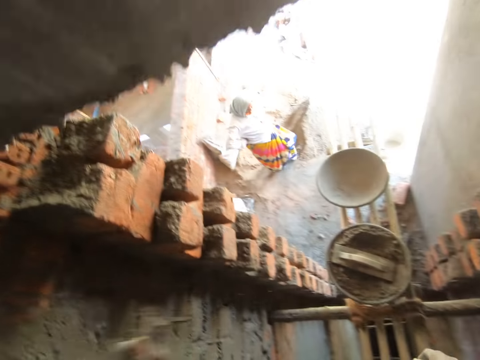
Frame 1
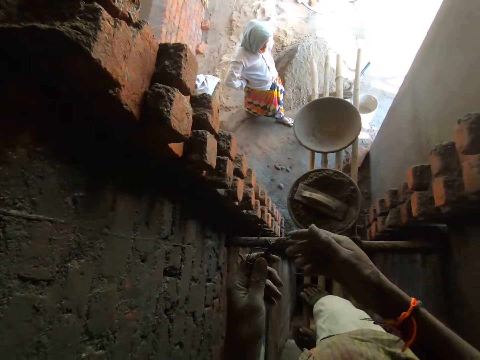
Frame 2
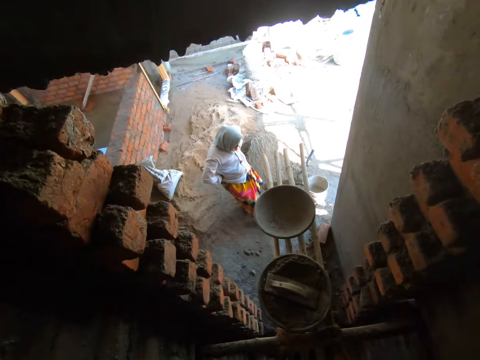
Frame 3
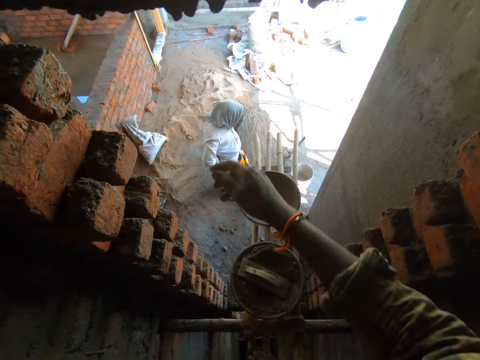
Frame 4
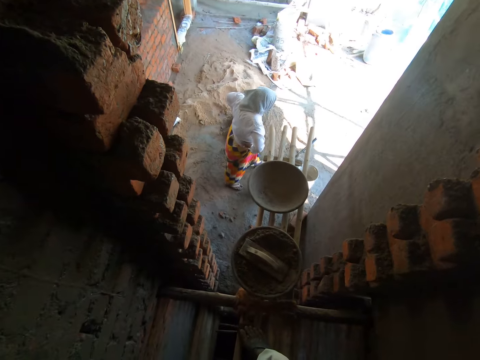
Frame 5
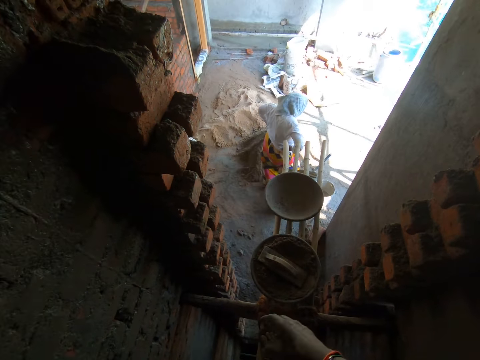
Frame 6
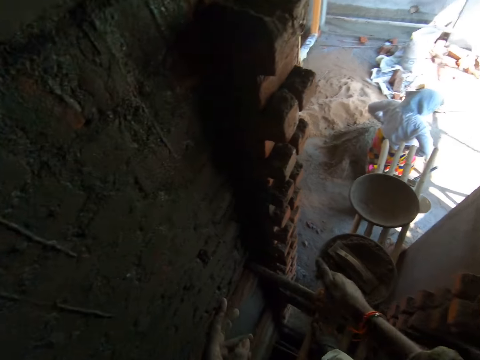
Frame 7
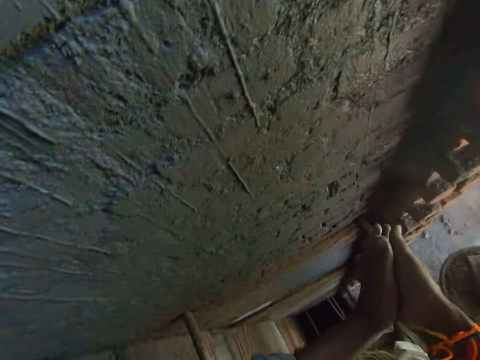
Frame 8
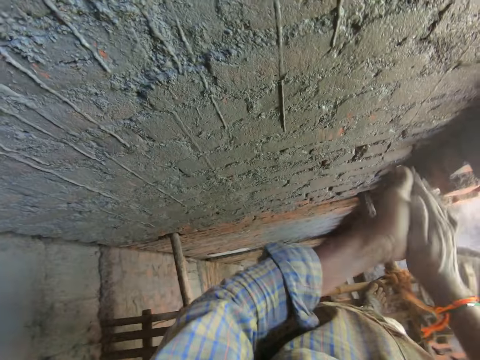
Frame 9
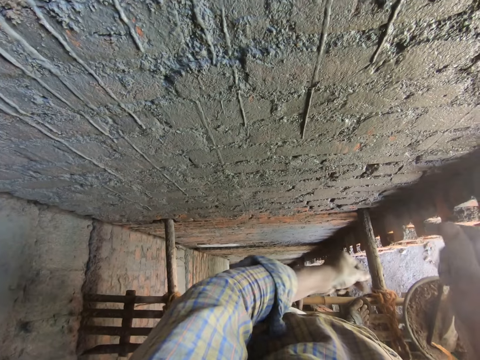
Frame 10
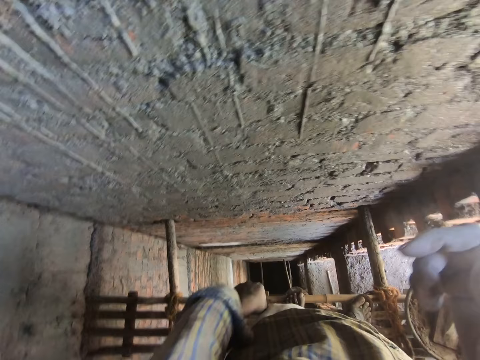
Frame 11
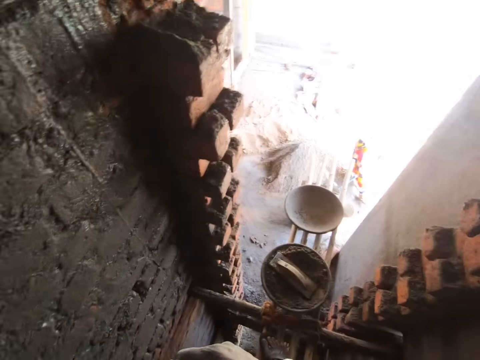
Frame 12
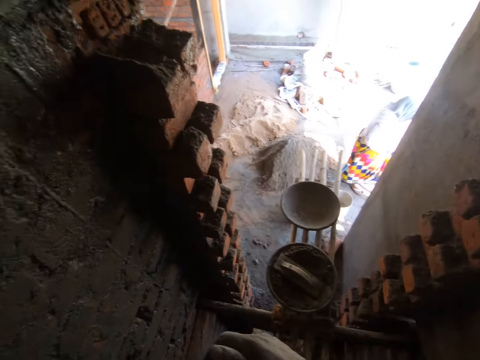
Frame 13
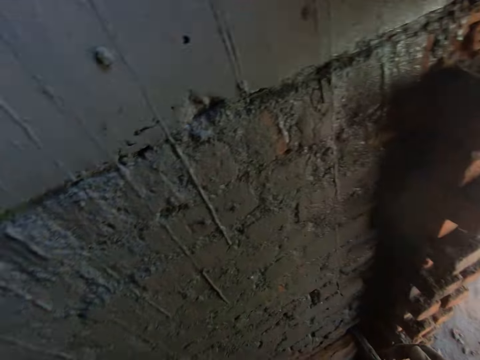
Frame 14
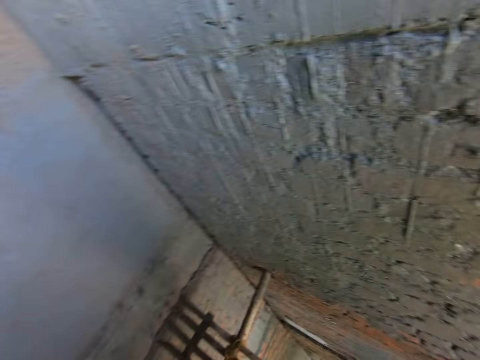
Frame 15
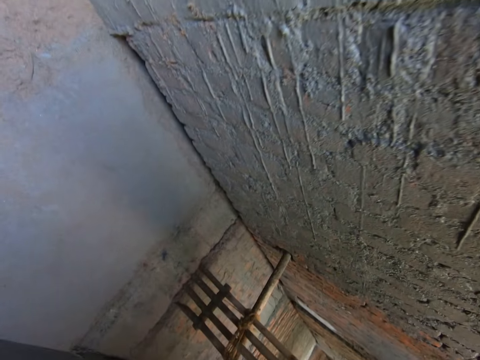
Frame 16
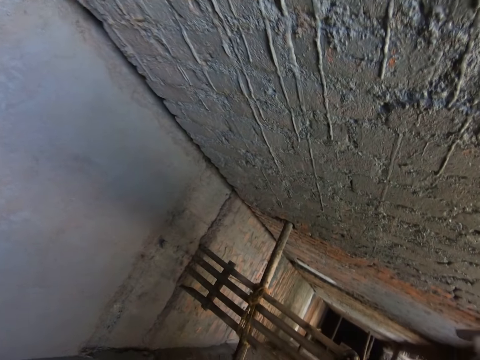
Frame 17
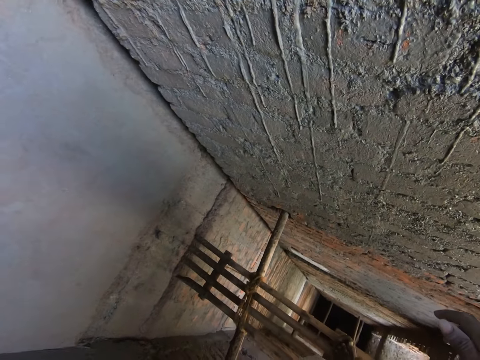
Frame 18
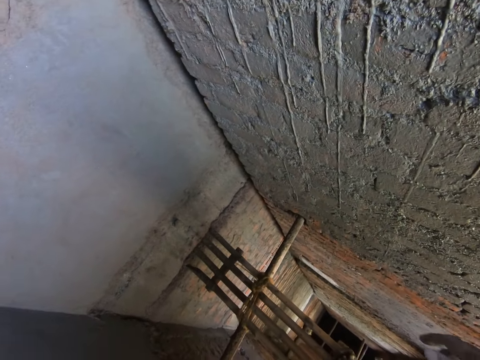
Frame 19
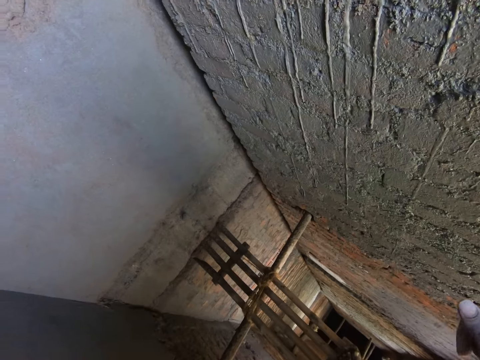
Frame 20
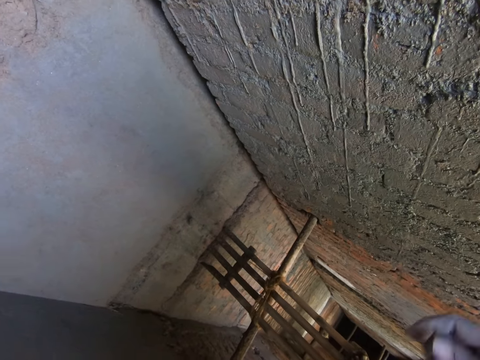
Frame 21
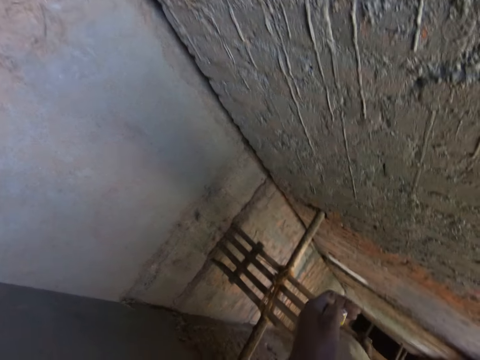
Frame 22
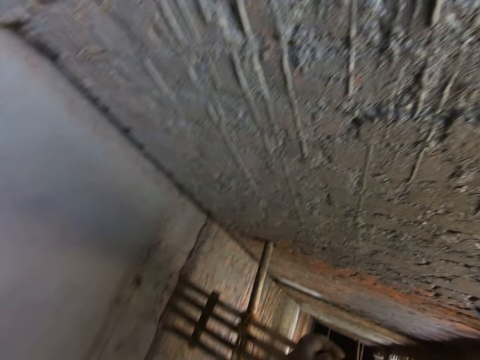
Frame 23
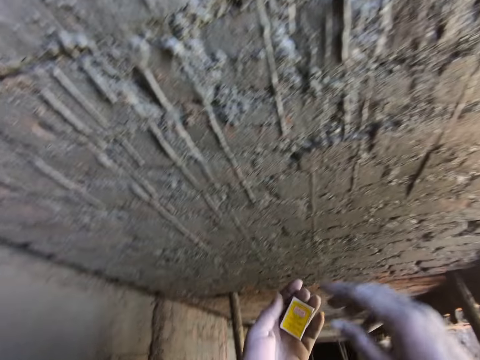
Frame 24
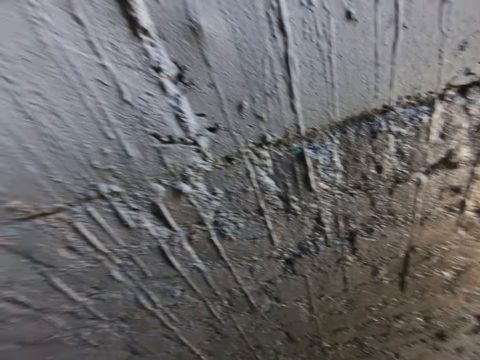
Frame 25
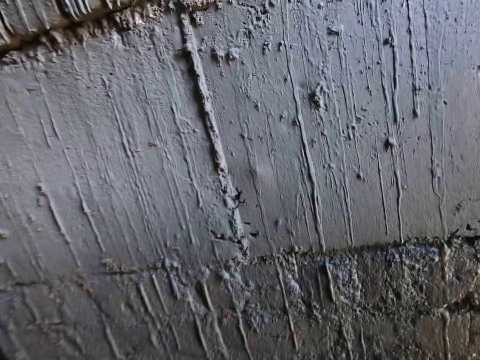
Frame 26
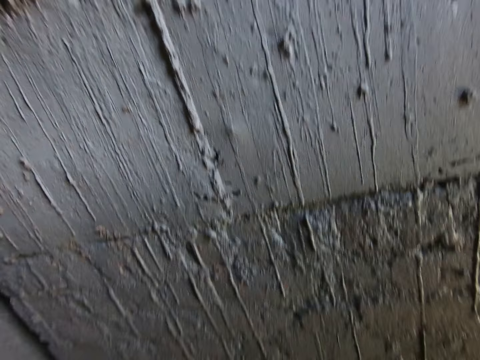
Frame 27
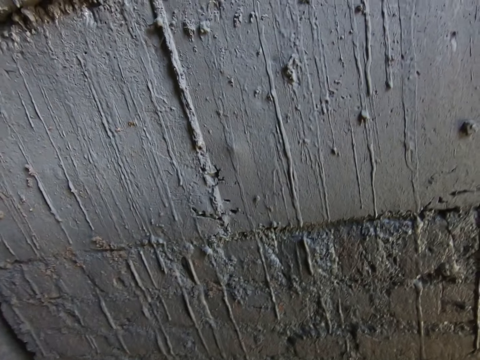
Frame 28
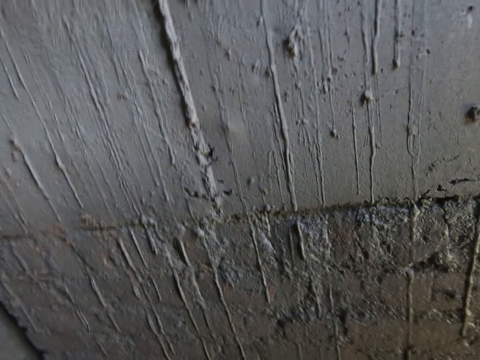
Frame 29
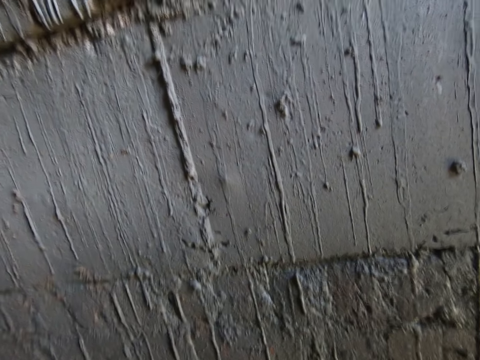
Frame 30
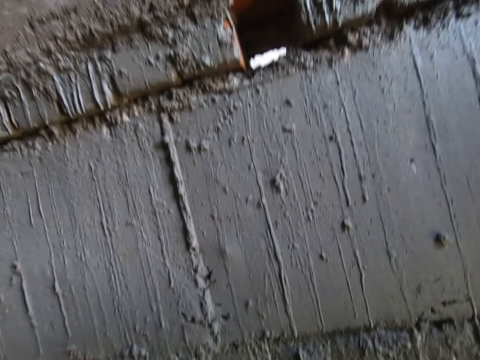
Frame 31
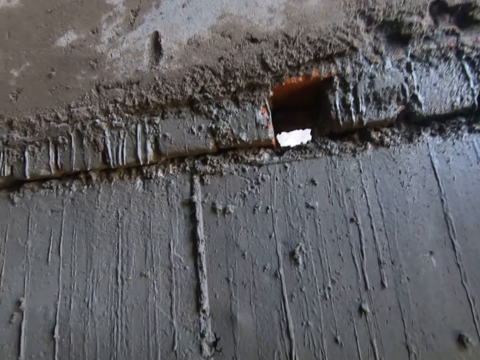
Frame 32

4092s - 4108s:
The camera wearer looks at the metal. He passes the stick from his left hand to his right hand and throws the stick to the floor with his right hand. He rubs his hands together. He looks at the wall. He holds a cigarette pack or matchbox with his left hand. He touches the cigarette pack in his left hand with his right hand.

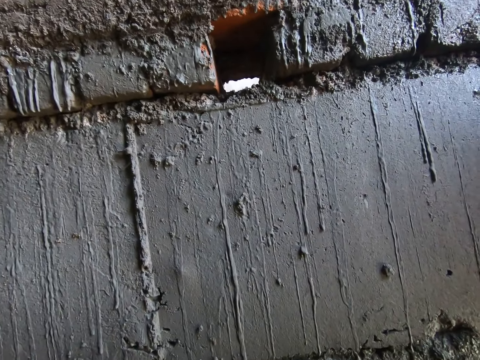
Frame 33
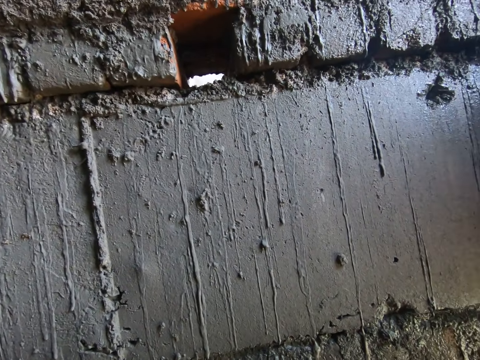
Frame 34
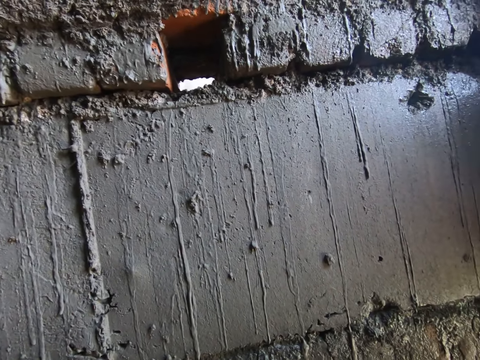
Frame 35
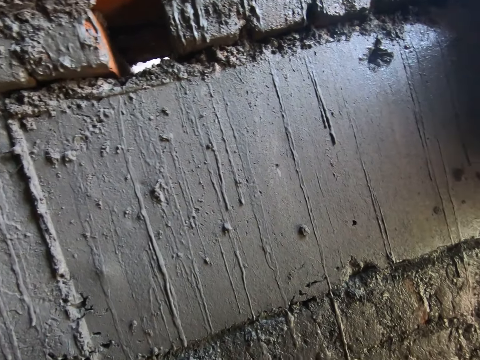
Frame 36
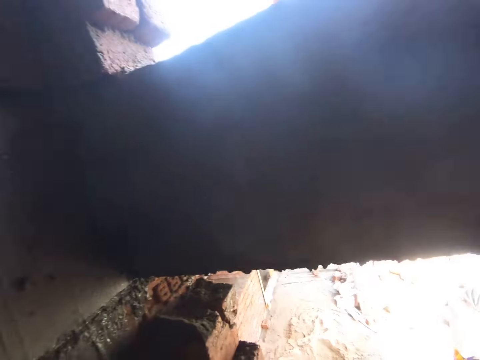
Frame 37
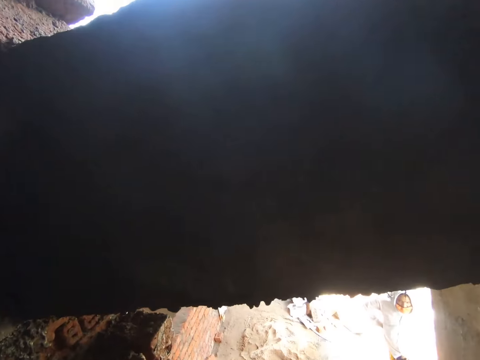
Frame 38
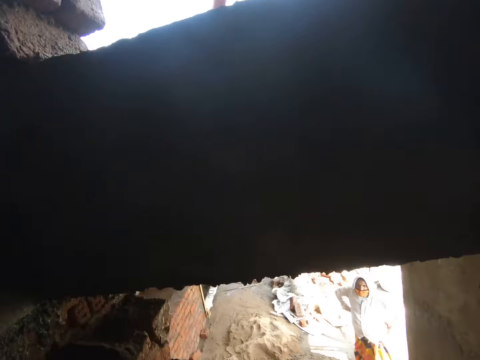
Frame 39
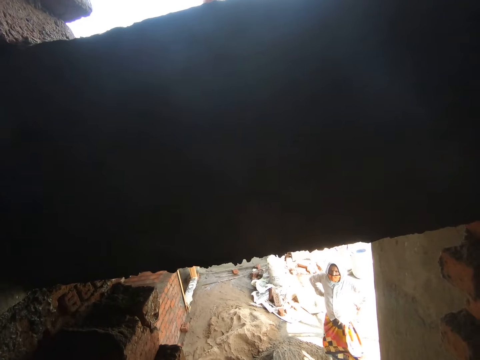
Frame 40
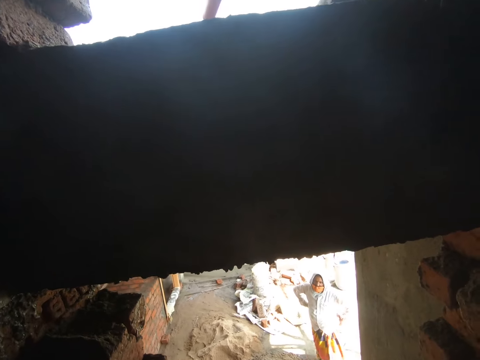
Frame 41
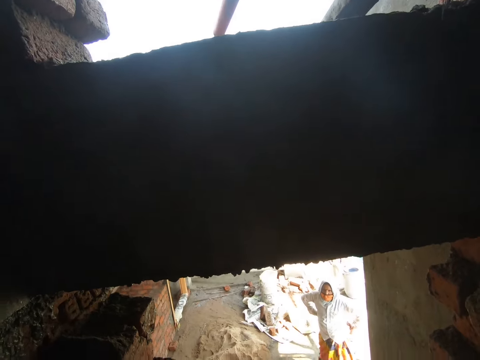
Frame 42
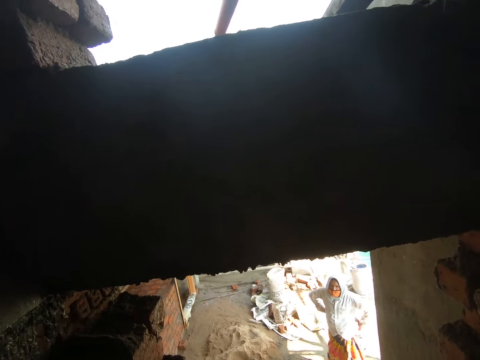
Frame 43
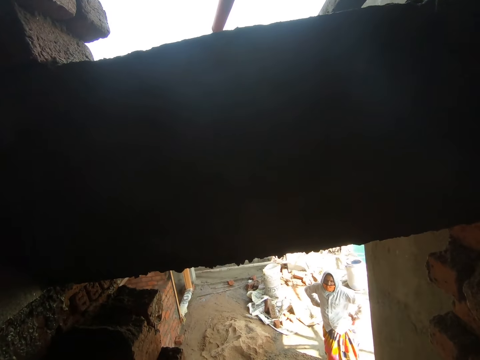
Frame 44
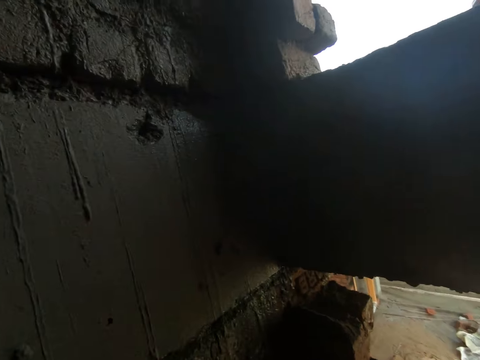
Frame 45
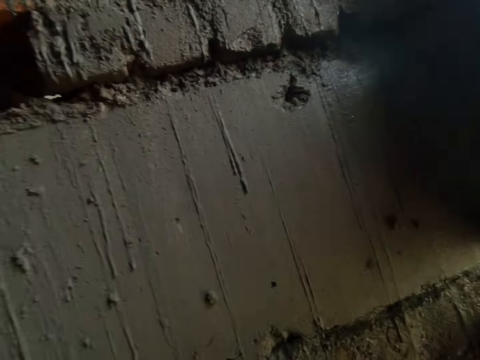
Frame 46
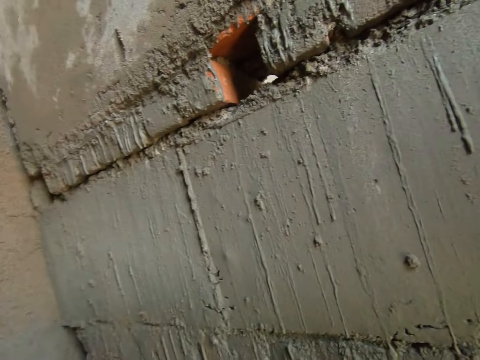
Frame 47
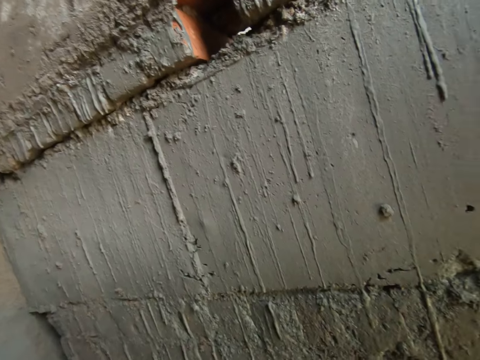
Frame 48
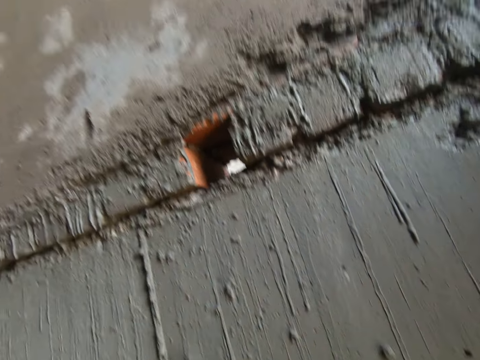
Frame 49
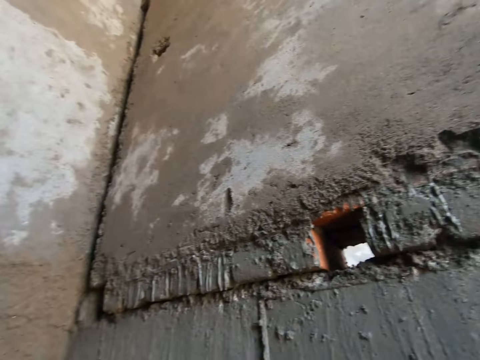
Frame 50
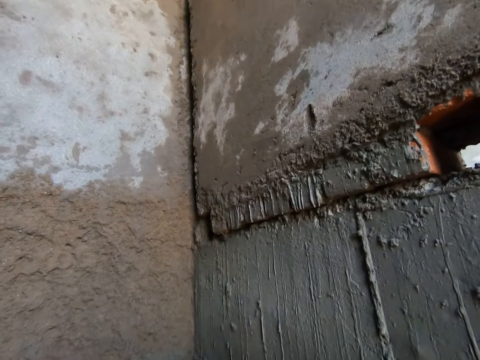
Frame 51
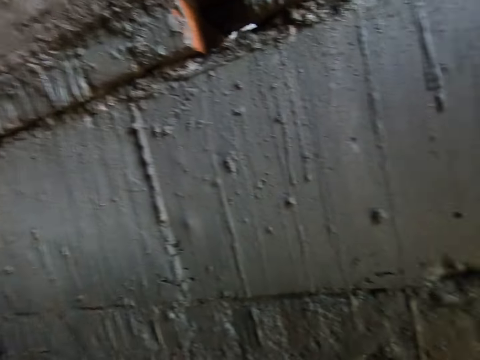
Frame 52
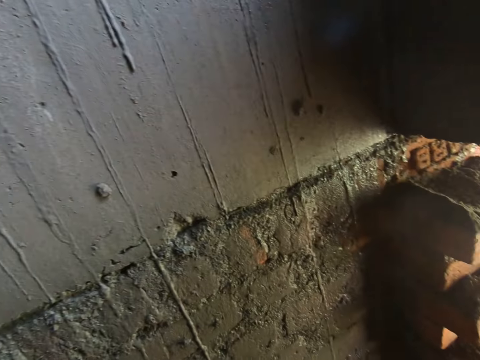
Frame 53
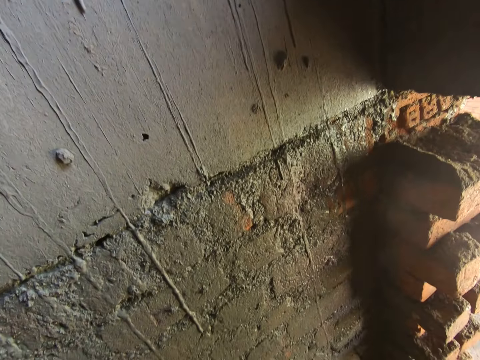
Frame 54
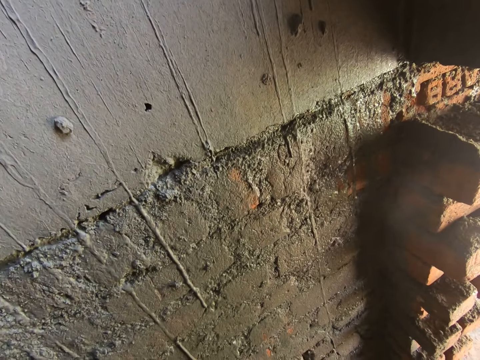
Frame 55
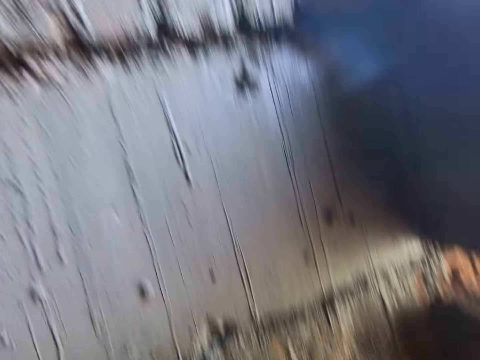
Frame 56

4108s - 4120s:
The camera wearer interacts with the woman. They talk.
